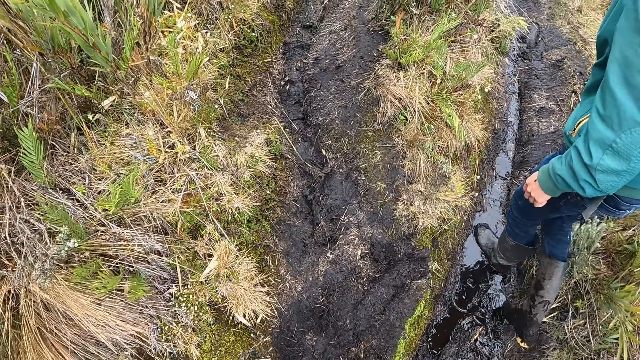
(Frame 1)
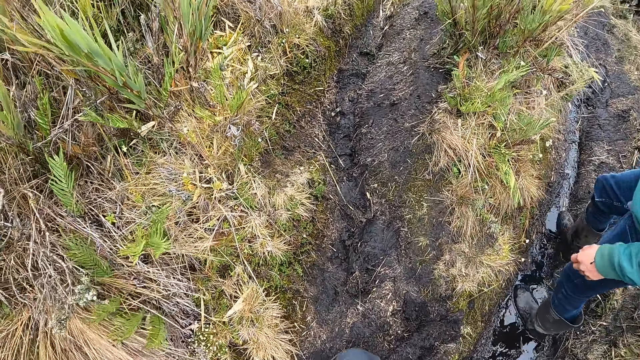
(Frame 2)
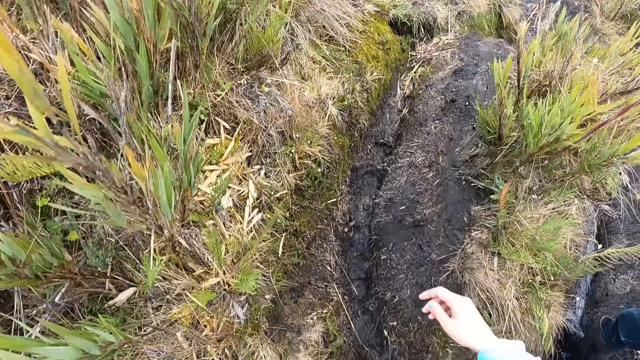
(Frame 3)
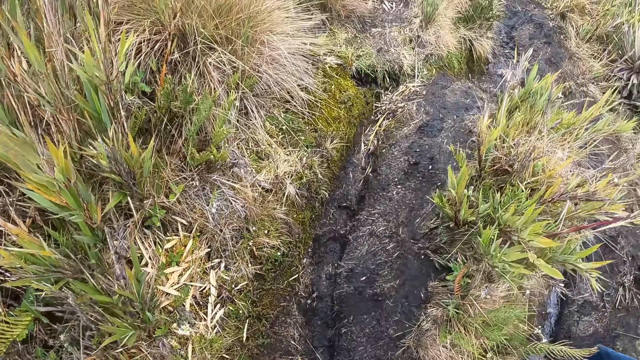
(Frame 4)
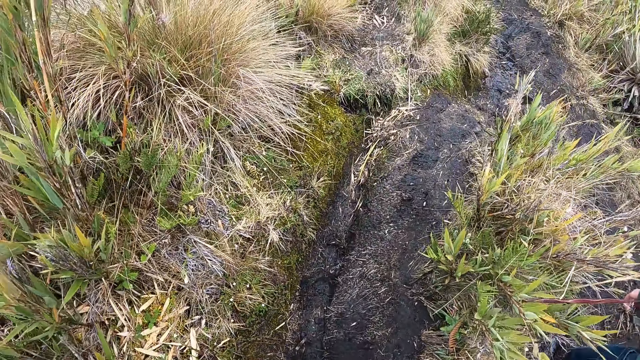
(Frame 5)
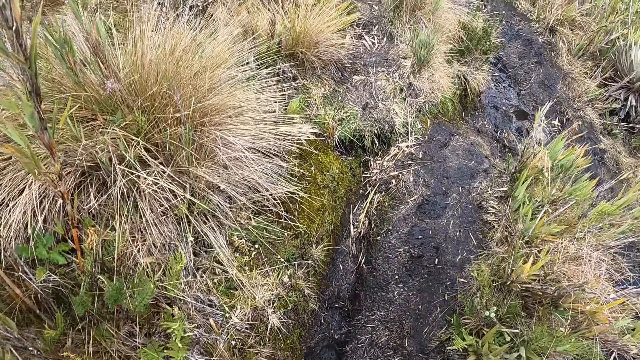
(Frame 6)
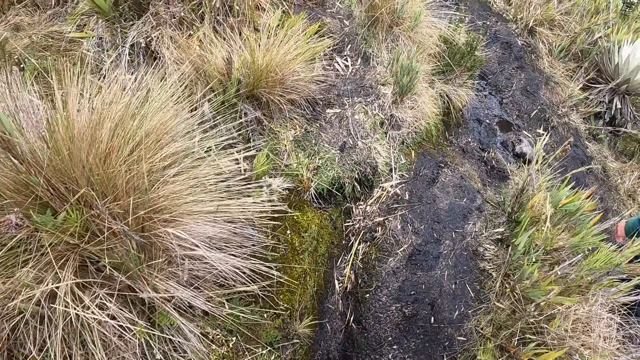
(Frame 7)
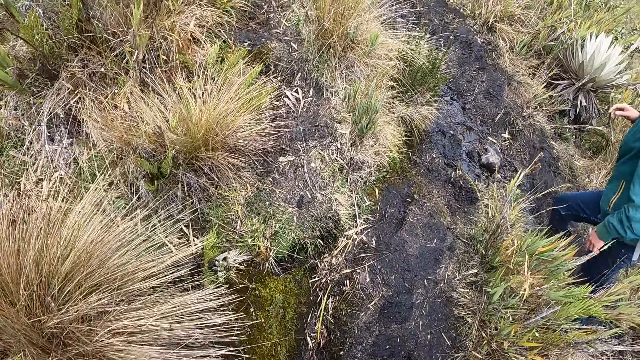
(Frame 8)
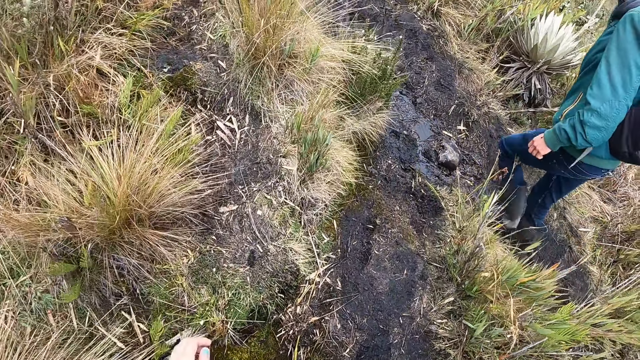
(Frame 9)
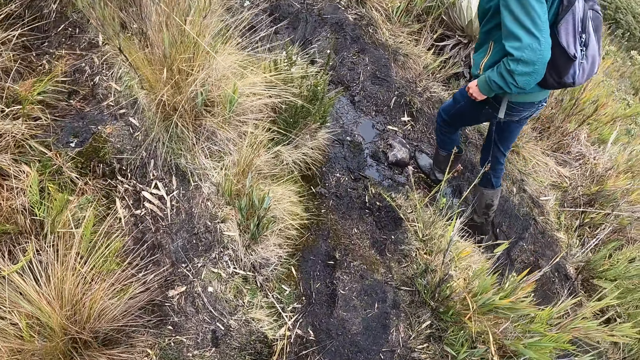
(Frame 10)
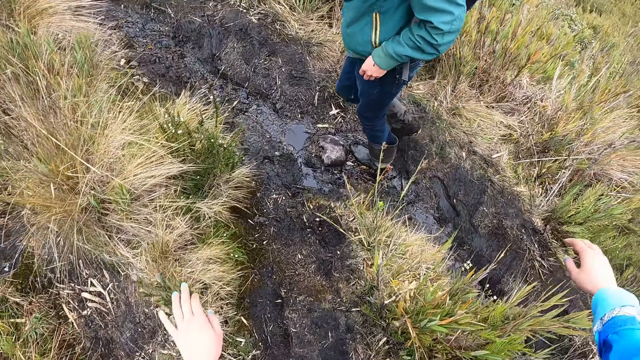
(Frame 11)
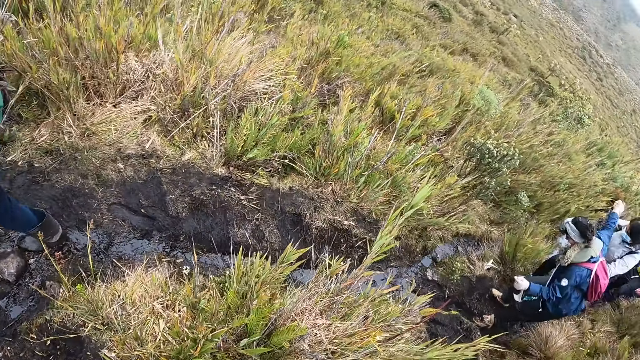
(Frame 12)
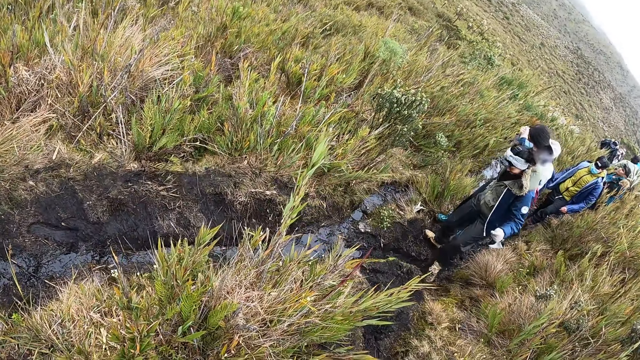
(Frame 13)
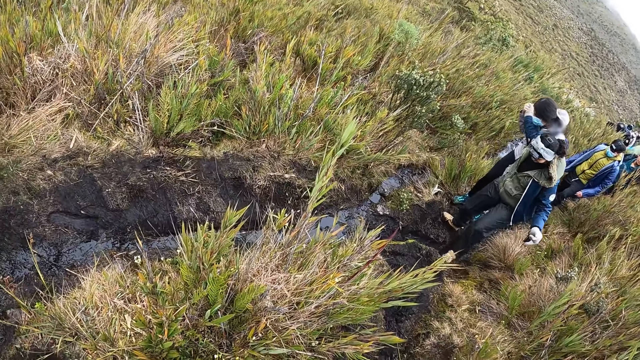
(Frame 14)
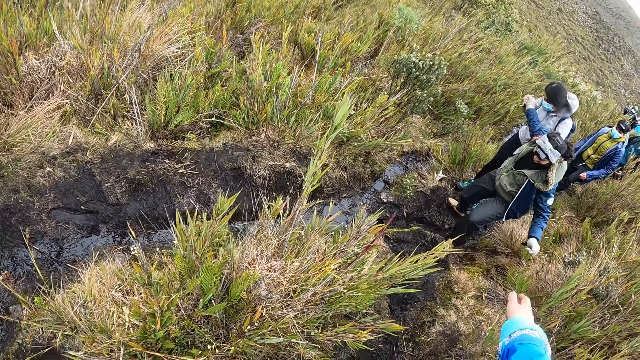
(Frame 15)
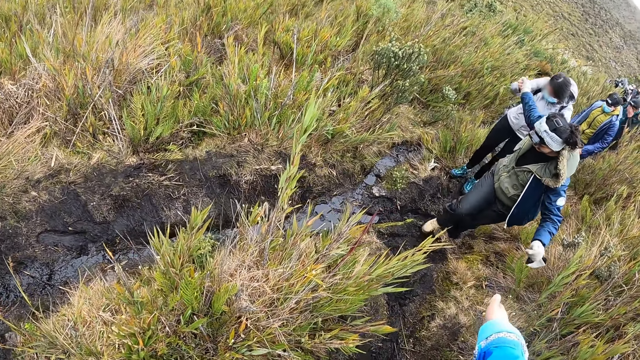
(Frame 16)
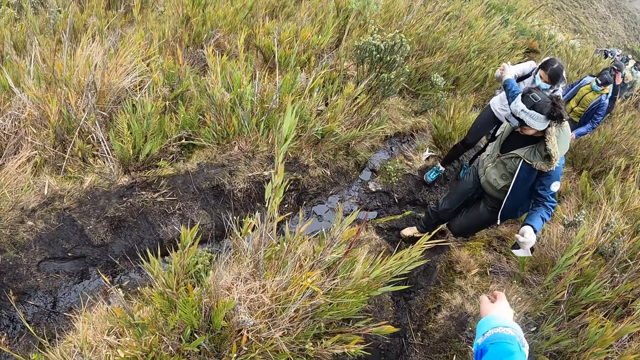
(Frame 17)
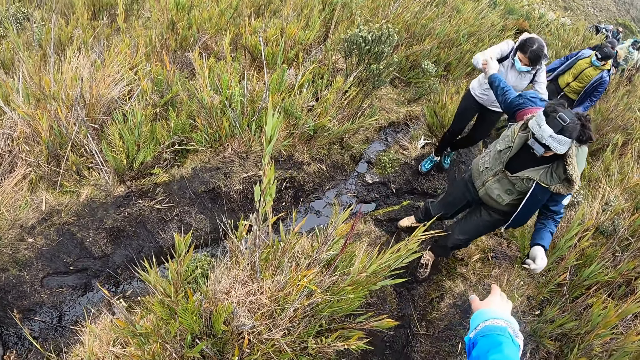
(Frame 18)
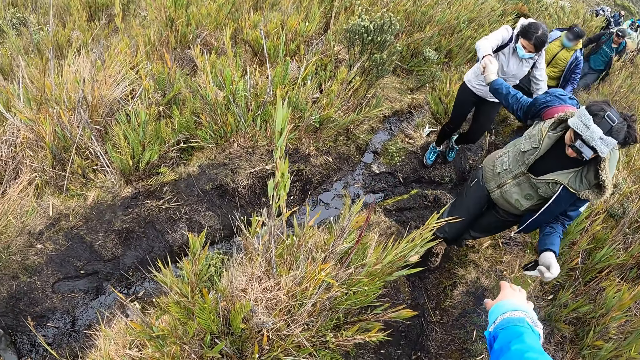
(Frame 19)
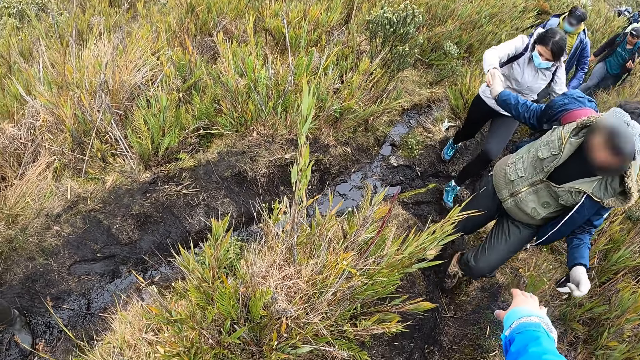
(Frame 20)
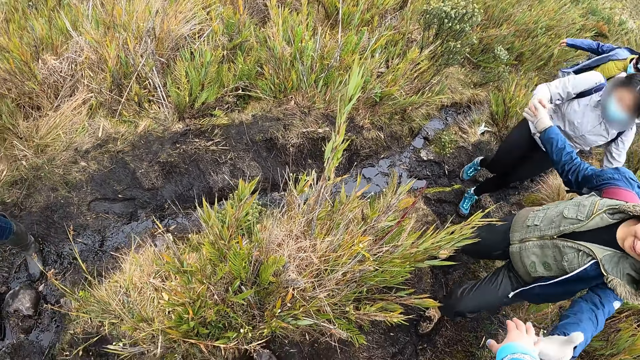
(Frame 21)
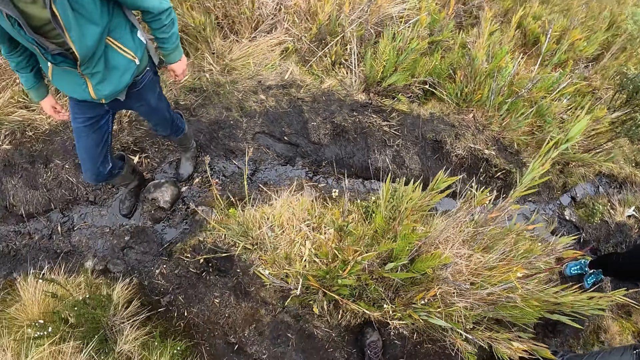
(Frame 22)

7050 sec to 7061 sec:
A man walks around. The camera wearer stretches the hand. They look around. The man walks around. The camera wearer stretches the hand. They look around. The man walks around. A woman climbs the mountain. The camera wearer interacts with a woman.

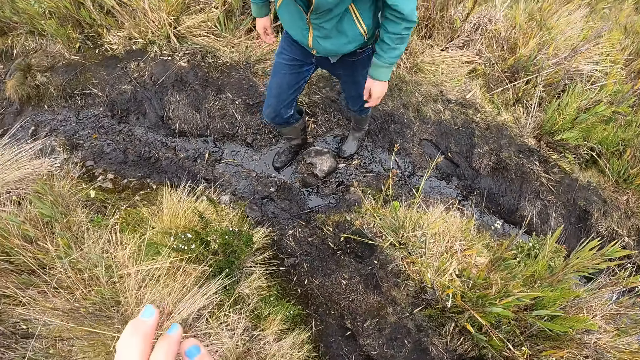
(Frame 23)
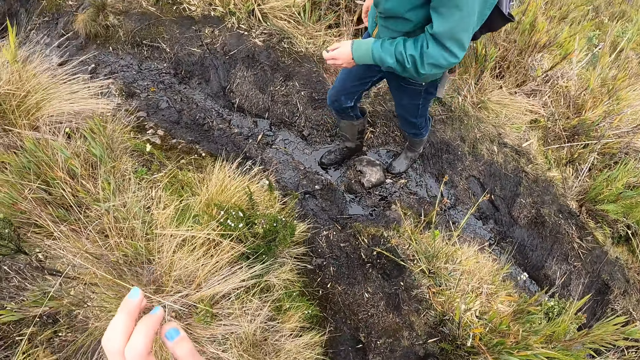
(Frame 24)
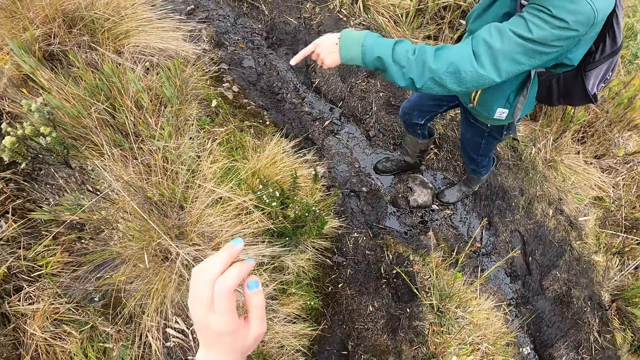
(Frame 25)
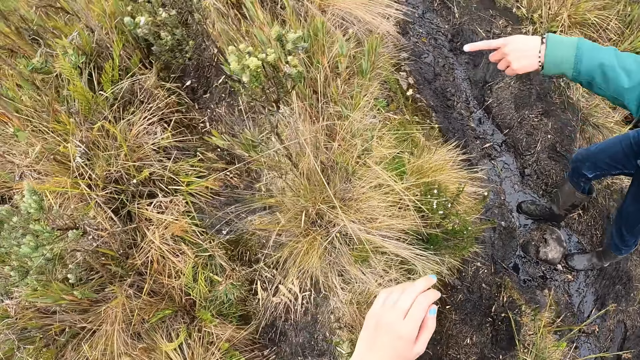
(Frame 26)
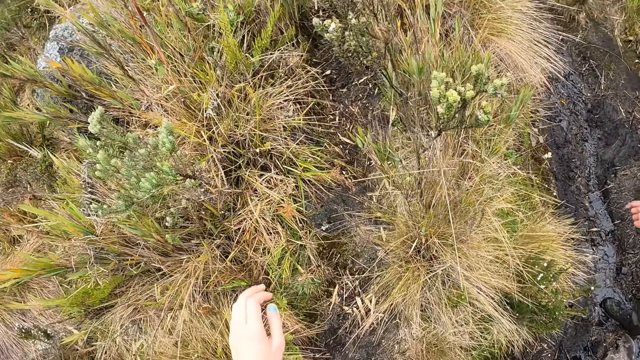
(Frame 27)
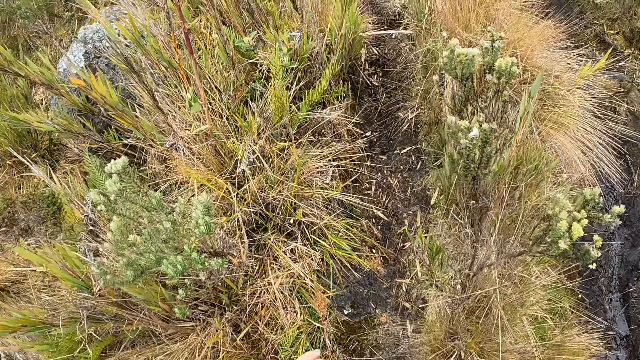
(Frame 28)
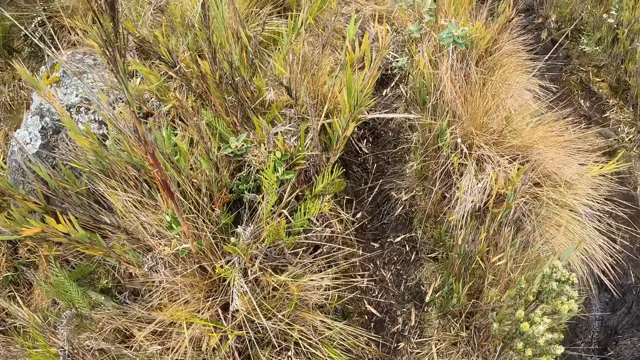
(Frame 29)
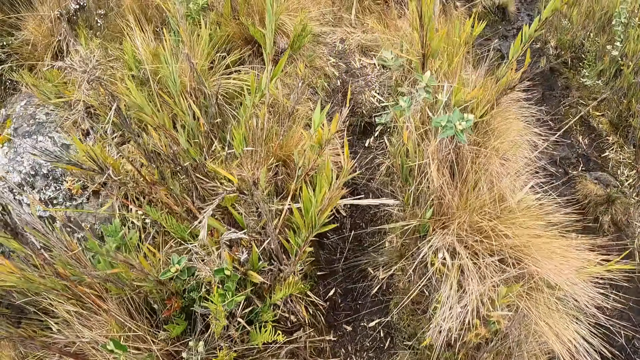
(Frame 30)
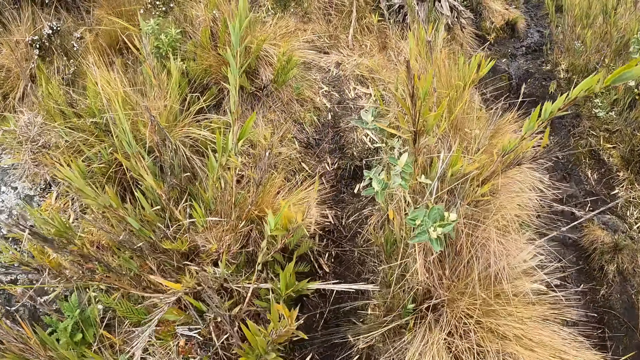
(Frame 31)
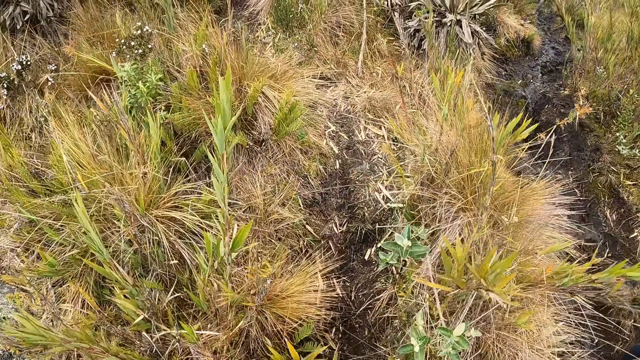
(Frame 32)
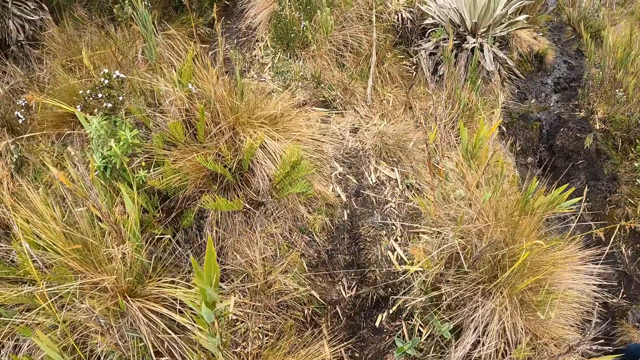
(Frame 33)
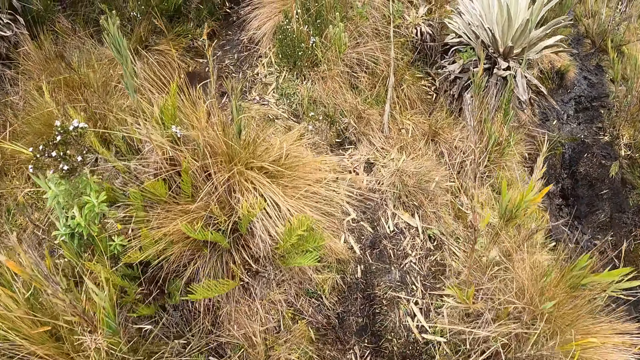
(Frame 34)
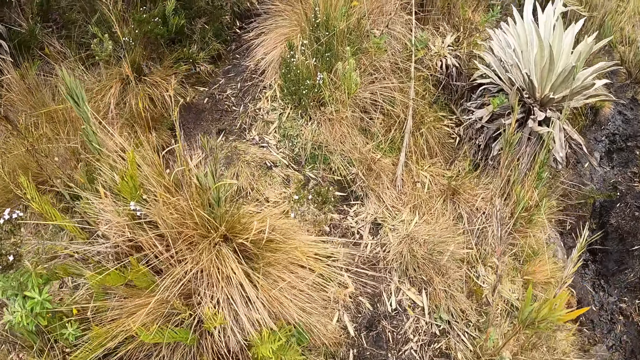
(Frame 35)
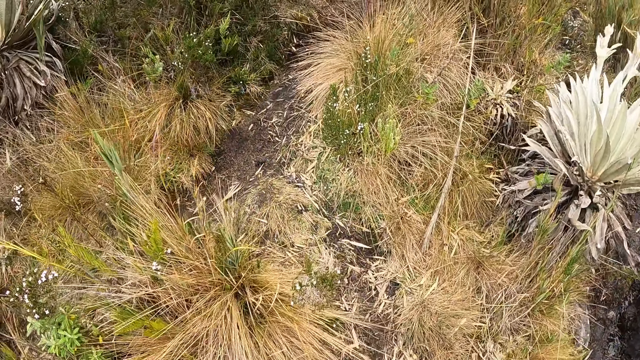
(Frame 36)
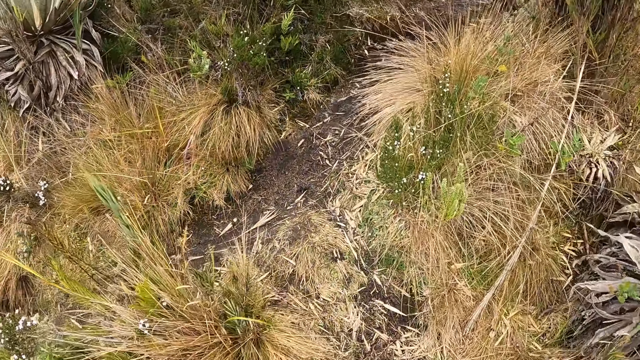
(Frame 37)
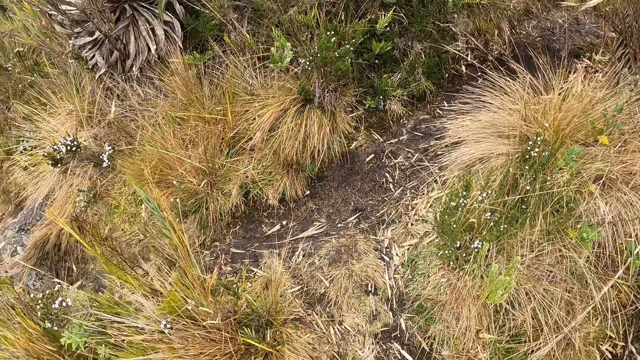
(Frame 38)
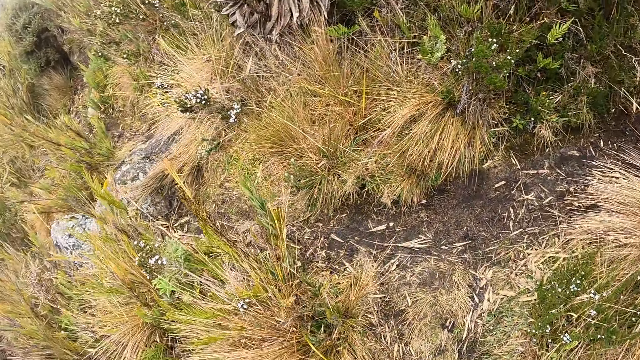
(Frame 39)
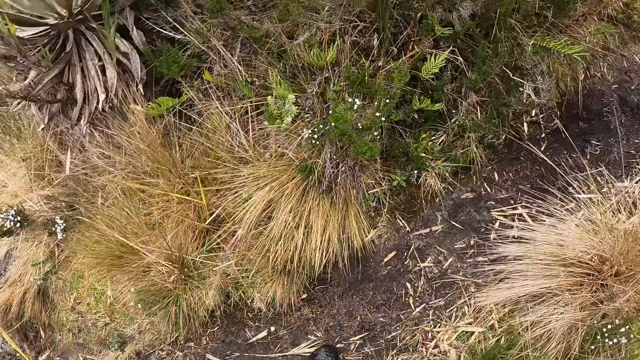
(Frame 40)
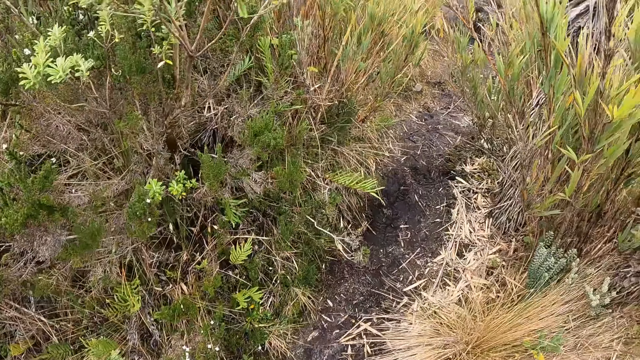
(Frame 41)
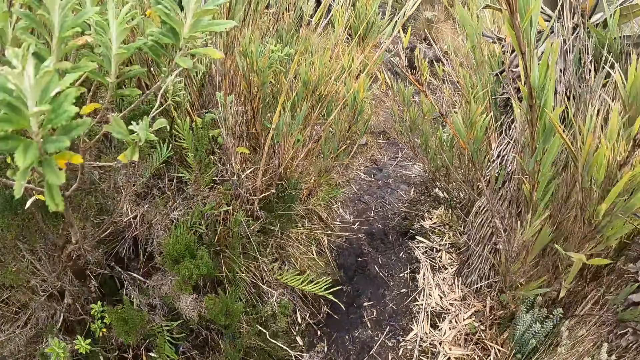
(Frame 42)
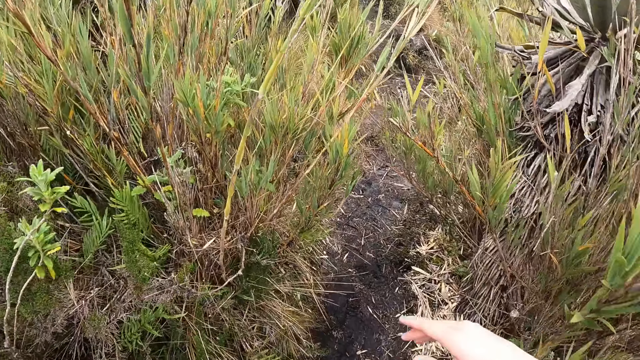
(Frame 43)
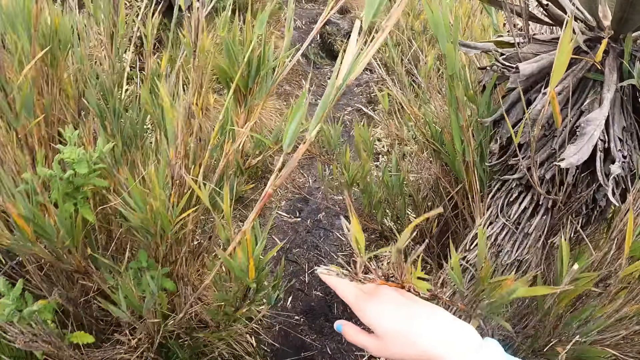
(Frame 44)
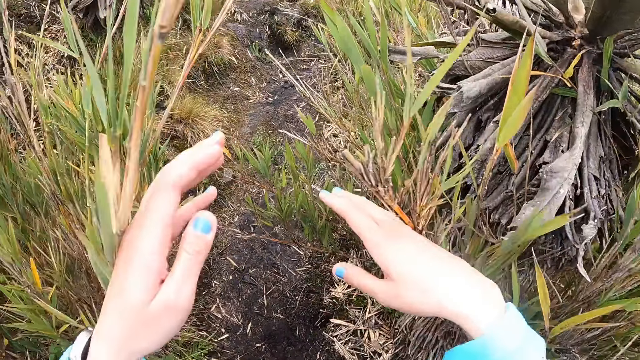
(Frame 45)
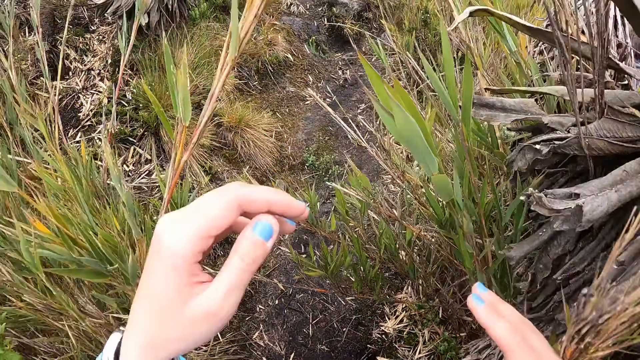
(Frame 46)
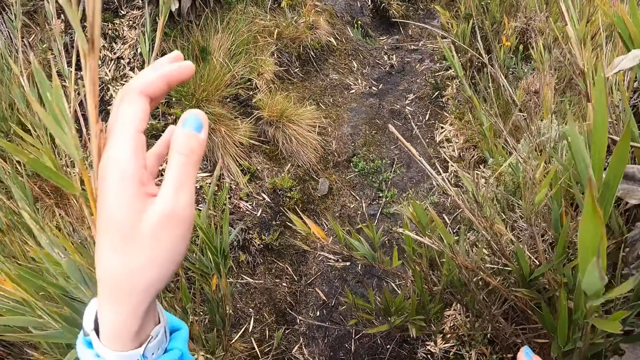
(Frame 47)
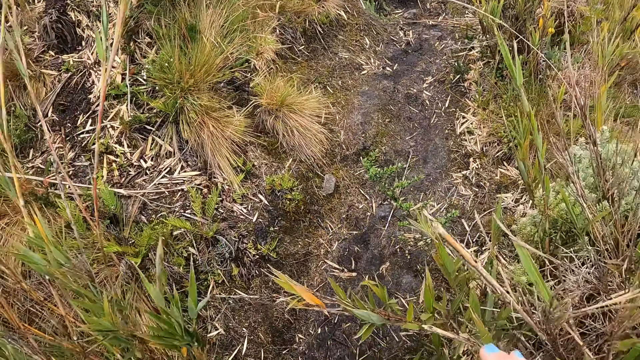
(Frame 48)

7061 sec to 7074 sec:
The camera wearer interacts with the woman. She looks around. A man points at the bush. The camera wearer looks around. She walks around. She moves the bush with her right hand. She moves the bush with her left hand. She moves the bush with her left hand again.
